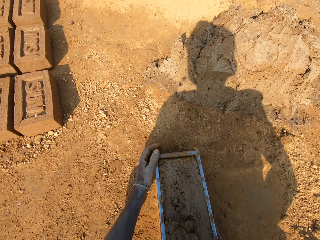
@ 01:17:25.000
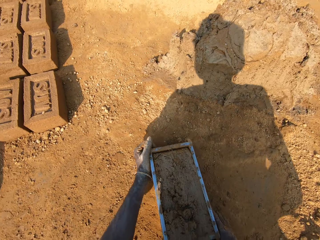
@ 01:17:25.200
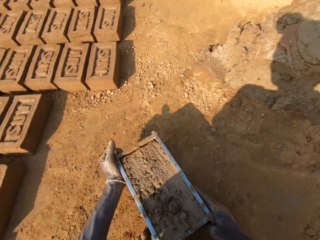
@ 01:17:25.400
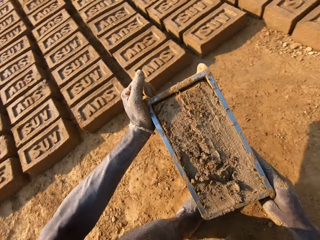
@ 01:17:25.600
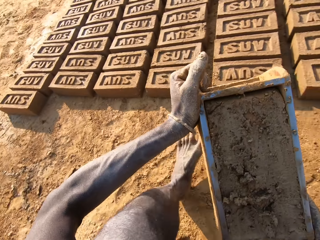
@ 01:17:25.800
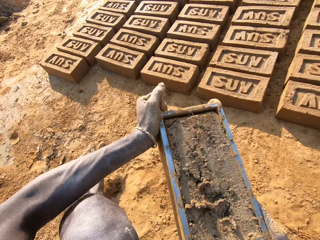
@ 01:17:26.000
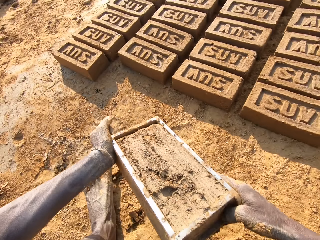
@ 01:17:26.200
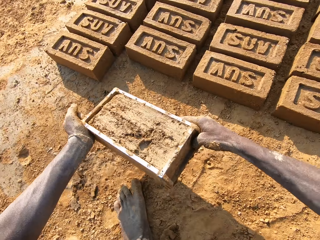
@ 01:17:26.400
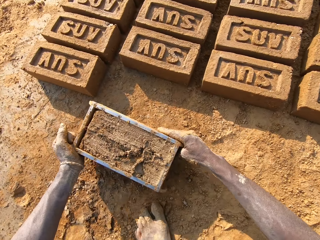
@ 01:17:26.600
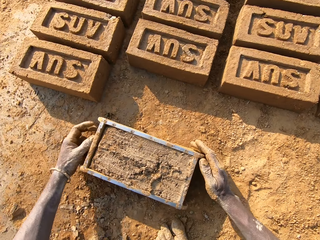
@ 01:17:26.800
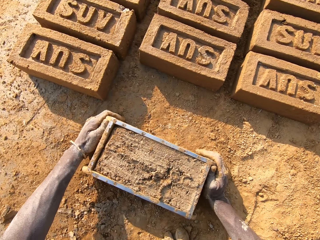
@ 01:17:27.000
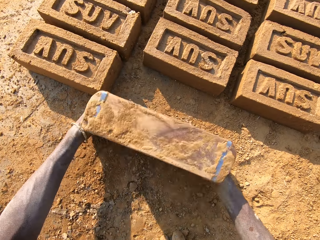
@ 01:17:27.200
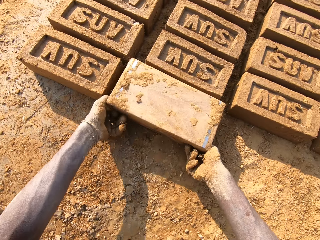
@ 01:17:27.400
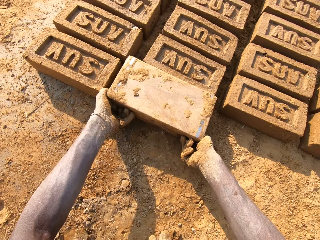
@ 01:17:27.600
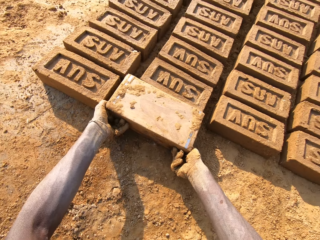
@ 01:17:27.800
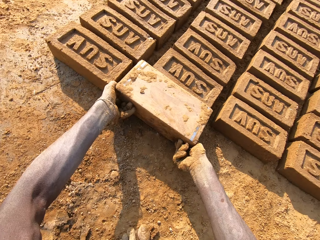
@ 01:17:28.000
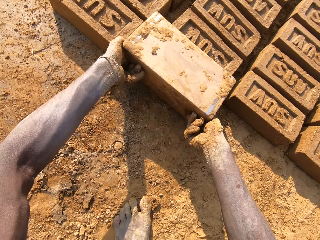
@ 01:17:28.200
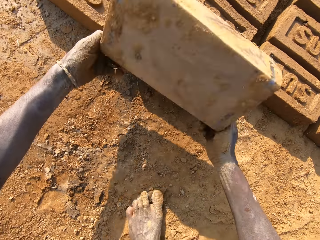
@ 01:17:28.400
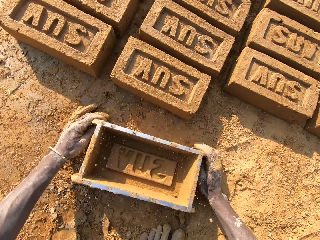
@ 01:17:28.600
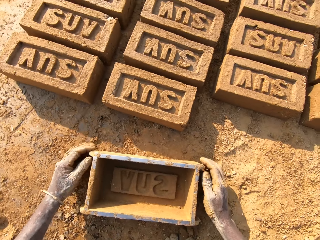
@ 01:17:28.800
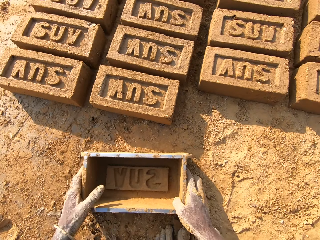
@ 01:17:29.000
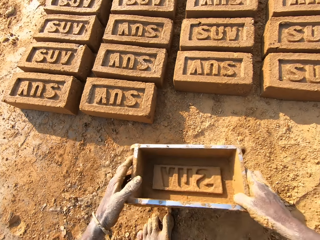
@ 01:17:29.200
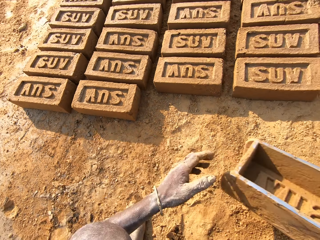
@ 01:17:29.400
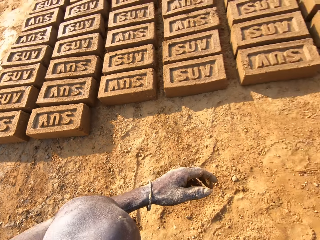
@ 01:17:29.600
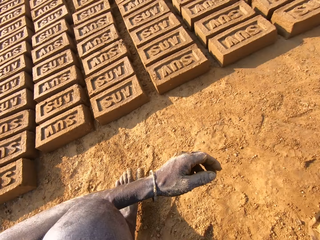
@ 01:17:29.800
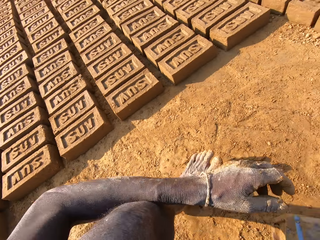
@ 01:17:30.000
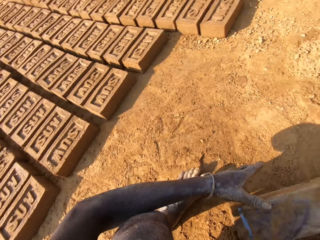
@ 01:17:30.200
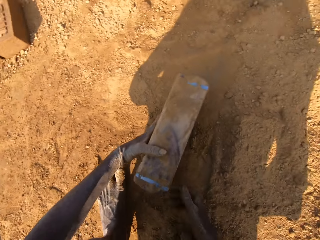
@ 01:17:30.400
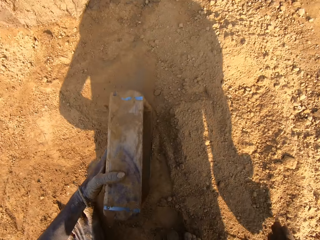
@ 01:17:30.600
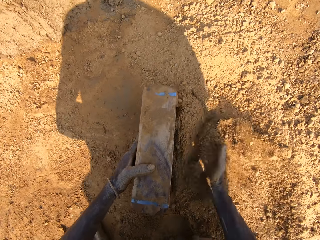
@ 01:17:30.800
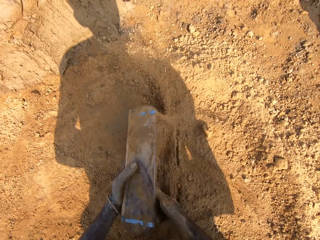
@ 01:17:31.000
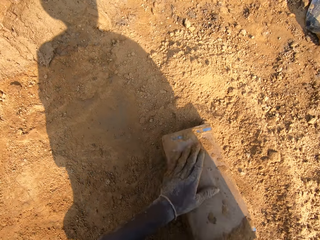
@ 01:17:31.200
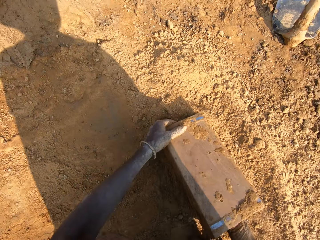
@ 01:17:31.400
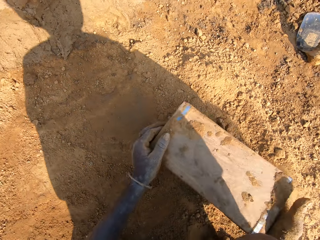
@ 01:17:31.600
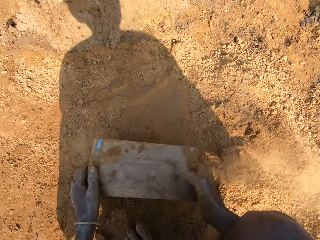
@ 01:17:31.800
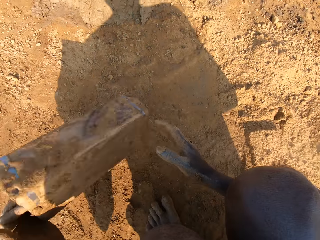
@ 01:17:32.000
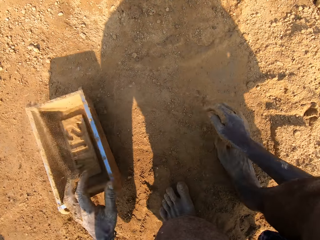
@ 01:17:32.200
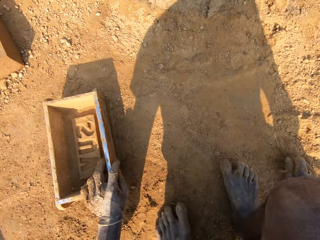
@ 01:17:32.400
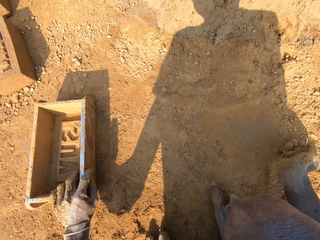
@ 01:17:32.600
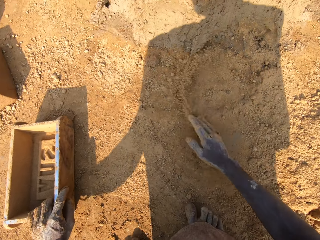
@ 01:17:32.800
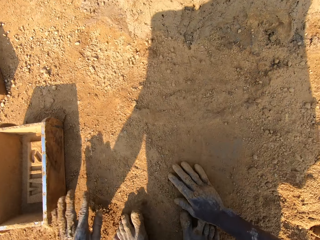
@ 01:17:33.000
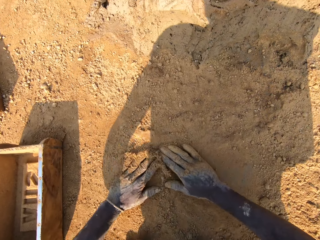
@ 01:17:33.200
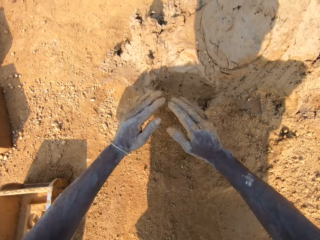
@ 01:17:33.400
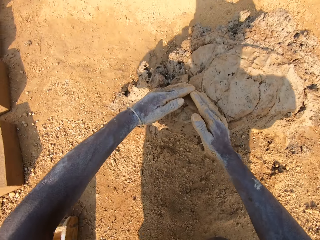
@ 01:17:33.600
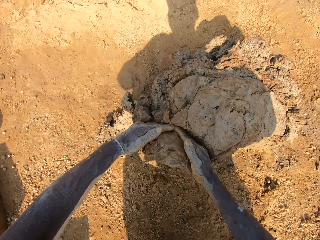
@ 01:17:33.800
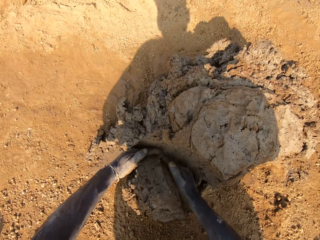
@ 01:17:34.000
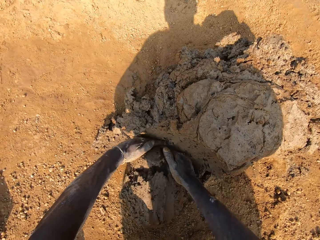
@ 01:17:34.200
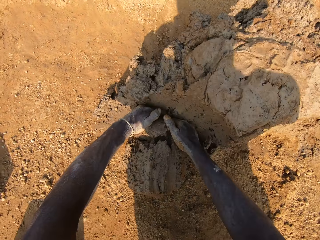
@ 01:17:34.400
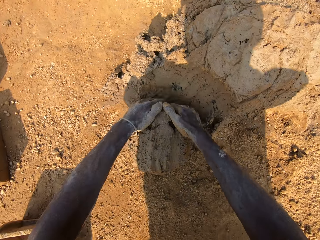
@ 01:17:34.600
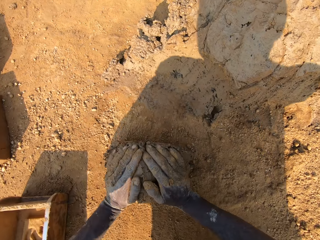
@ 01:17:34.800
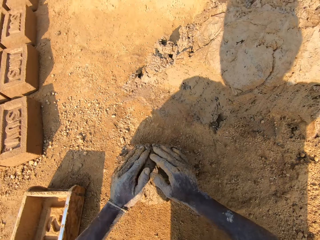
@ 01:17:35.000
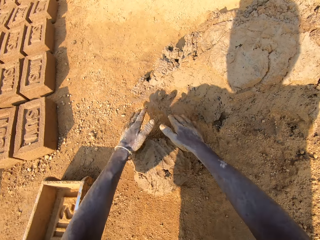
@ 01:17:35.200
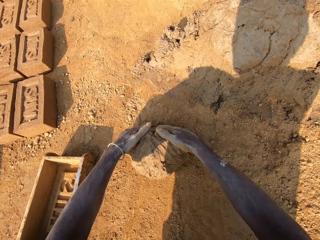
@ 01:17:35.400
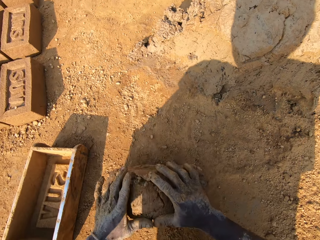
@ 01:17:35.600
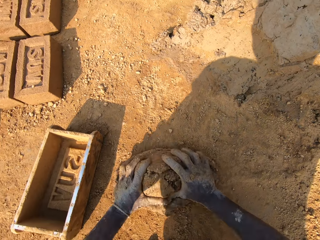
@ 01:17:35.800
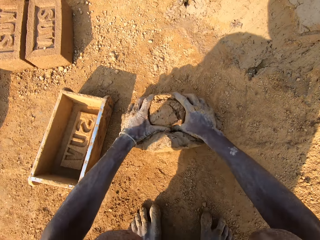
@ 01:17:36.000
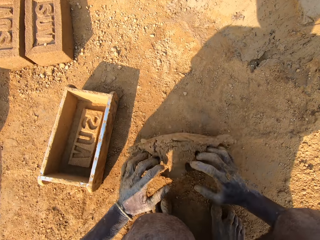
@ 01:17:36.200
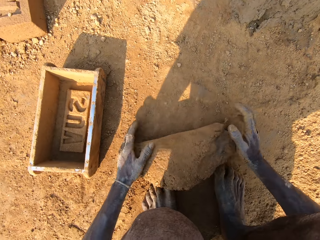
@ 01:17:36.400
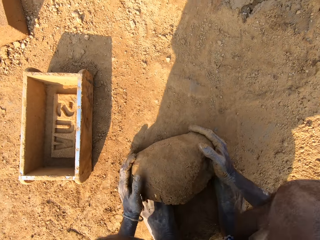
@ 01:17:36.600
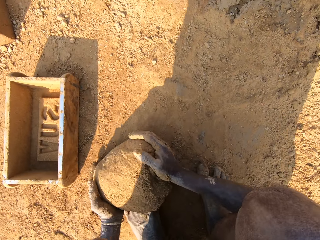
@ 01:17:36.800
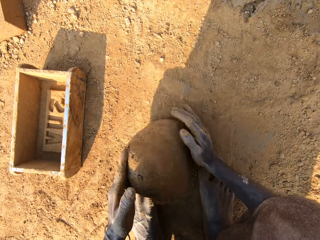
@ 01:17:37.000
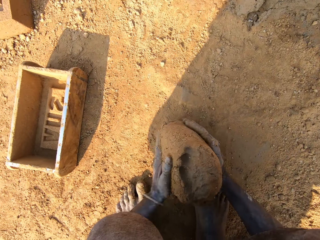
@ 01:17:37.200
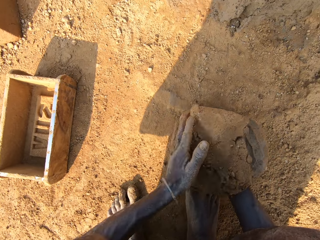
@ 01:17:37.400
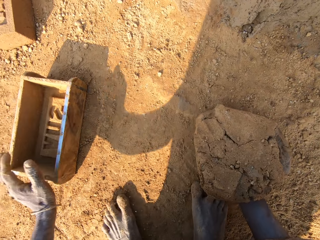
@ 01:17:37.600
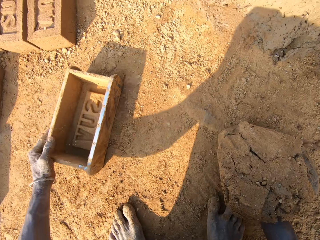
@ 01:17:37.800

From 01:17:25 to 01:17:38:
The camera wearer throws the clay on the clay boulder with his right hand. He picks up the box or plastic trough, carries the plastic trough with both hands, and drops the plastic trough on the ground. He drops the clay from the plastic trough onto the ground. He hits the plastic trough on the ground. He picks the plastic trough from the ground with both hands. He packs sand from the ground into the plastic trough with his right hand. He holds the plastic trough with his left hand. He pours sand out of the plastic trough onto the ground. He moves the plastic trough on the ground with both hands. He puts the box down. He rubs his right hand with sand on the ground. He rubs his left hand with sand on the ground. He cuts out clay from the clay boulder with both hands. He moulds the clay on the ground with both hands.

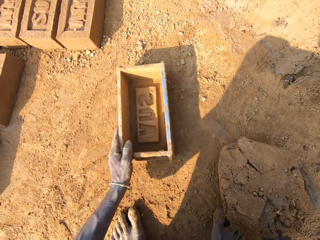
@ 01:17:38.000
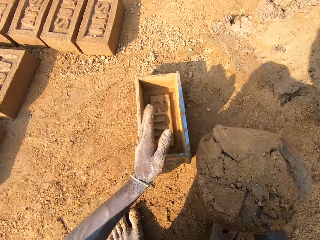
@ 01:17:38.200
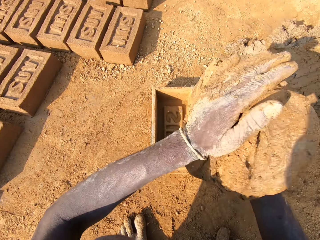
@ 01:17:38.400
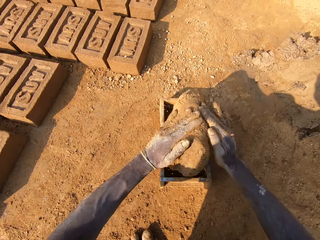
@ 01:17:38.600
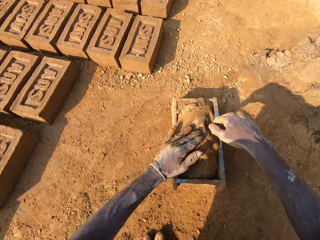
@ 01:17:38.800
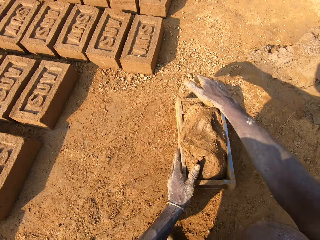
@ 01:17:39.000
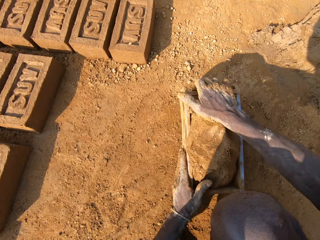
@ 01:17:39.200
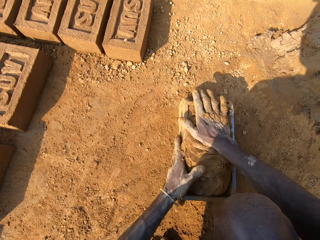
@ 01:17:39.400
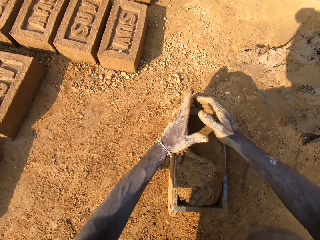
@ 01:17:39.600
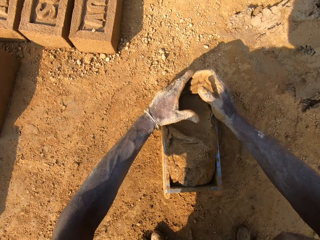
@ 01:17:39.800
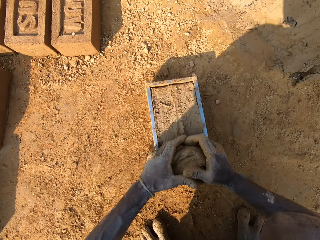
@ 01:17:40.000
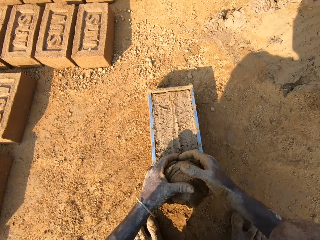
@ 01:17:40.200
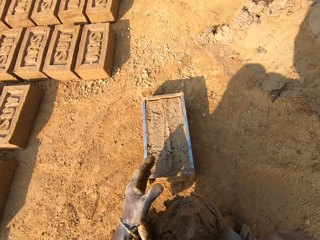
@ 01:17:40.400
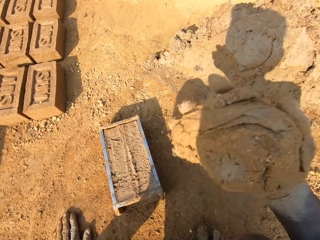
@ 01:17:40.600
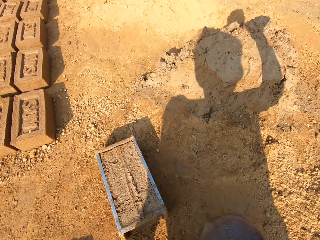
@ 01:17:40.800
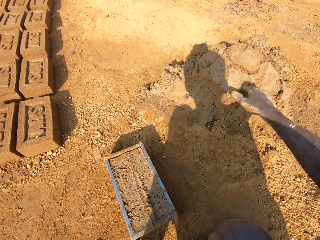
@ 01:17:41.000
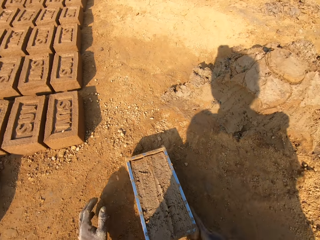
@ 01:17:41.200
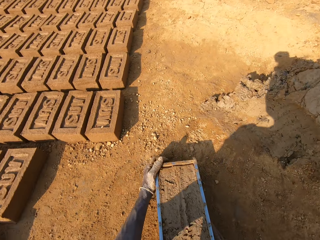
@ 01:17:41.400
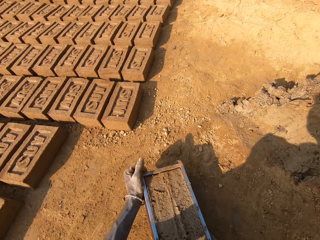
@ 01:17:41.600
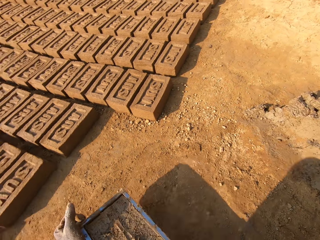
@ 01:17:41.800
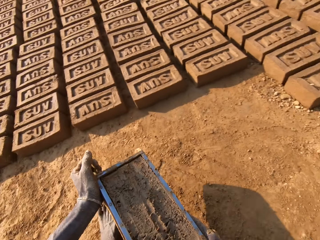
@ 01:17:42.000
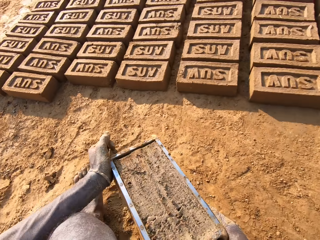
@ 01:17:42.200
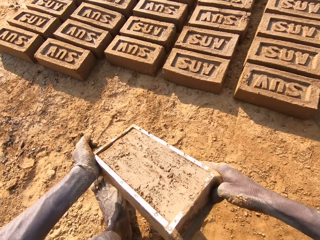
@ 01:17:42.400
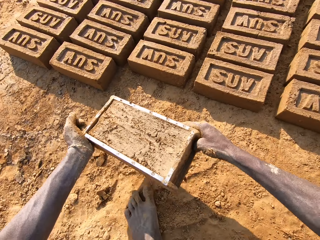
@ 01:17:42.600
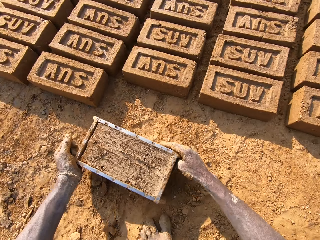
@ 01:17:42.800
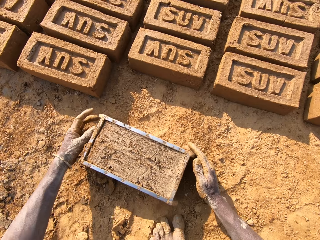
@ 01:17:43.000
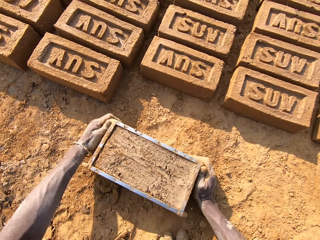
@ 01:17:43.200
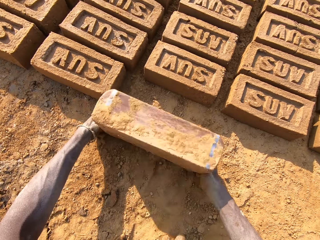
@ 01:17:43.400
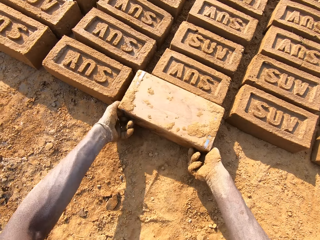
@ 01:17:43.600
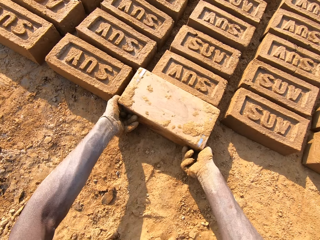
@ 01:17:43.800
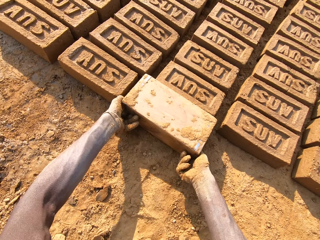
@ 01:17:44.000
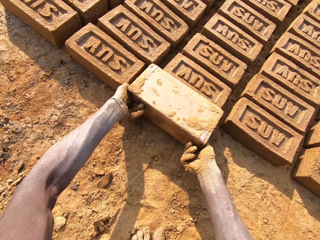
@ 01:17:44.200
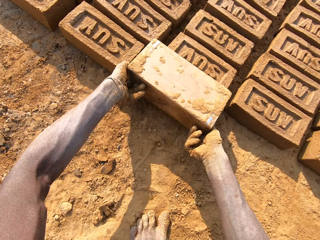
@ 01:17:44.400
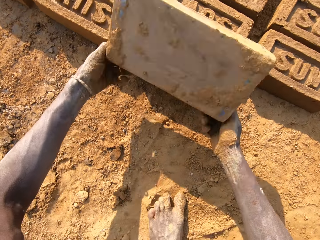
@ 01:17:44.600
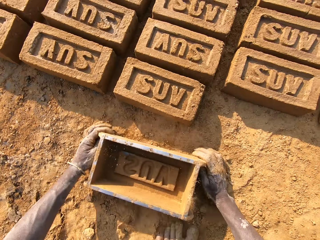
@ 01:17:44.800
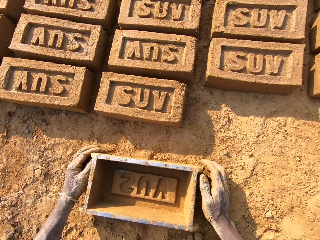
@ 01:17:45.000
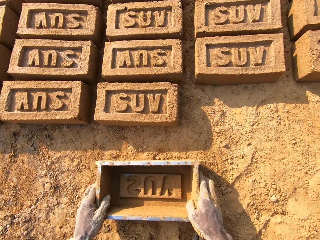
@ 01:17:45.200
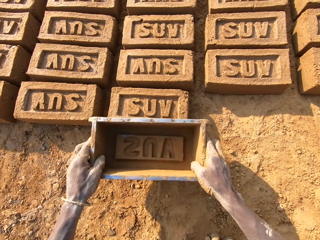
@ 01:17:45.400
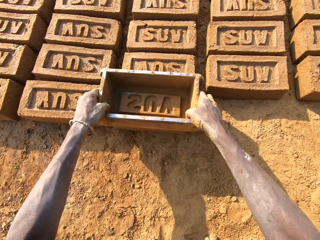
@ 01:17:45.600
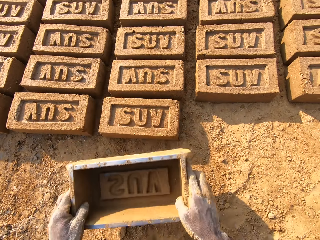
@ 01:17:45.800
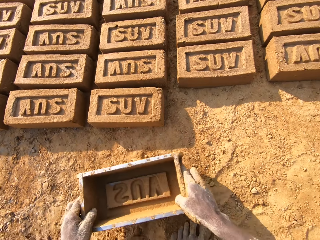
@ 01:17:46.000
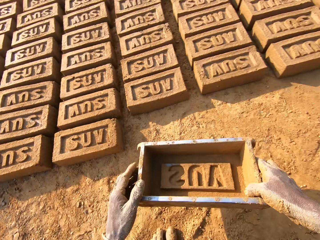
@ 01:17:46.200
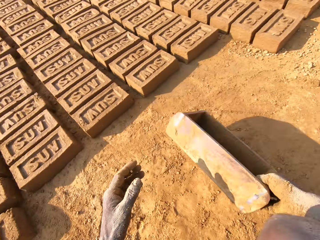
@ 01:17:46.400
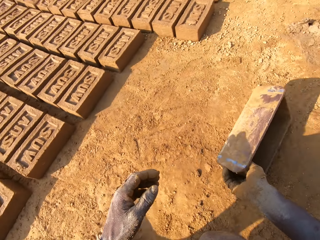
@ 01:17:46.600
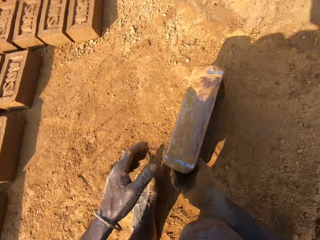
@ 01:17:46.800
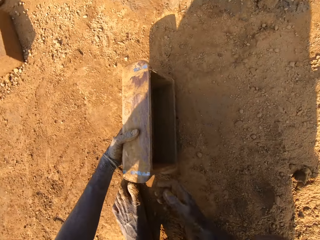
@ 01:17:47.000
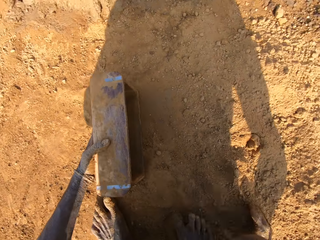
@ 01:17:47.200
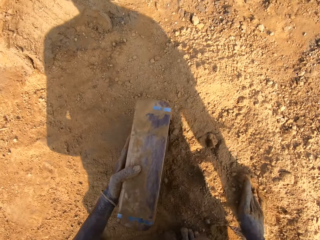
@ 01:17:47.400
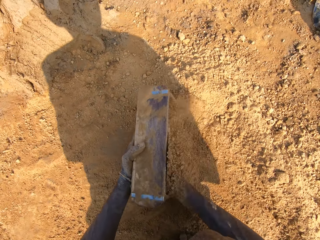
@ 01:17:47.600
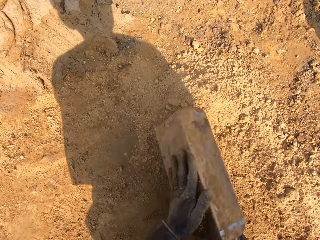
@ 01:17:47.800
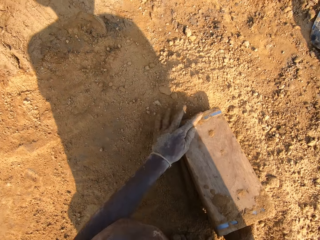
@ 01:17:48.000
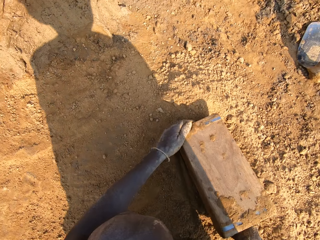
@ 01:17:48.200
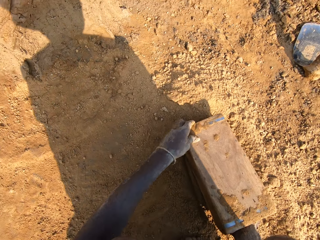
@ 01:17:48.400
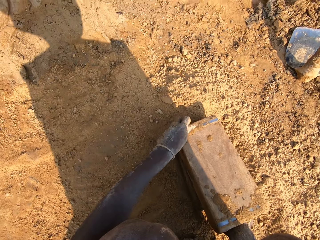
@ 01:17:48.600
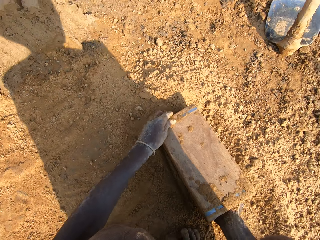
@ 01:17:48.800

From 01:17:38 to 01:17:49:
The camera wearer moves the plastic trough on the ground with his left hand. He drops the clay into the plastic trough with both hands. He hits the plastic trough on the ground. He cuts off the extra mud. He smoothens the clay in the plastic trough with both hands. He throws the clay on the clay boulder with his right hand. He picks up the box or plastic trough and carries the plastic trough with both hands. He drops the plastic trough on the ground. He drops the clay from the plastic trough onto the ground. He hits the plastic trough on the ground. He picks the plastic trough from the ground with both hands. He hits the plastic trough on a block of clay on the ground. He hits the plastic trough on the ground. He moves the plastic trough with both hands. He drops the plastic trough on the ground. He holds the plastic trough with his left hand. He packs sand from the ground into the plastic trough with his right hand. He pours sand out of the plastic trough onto the ground.
